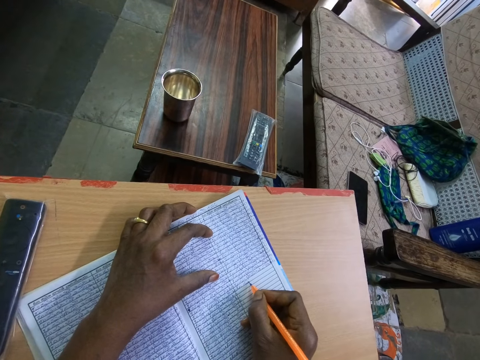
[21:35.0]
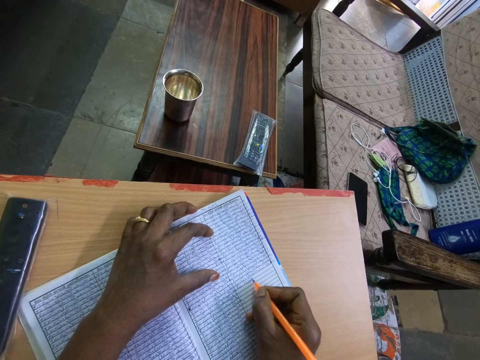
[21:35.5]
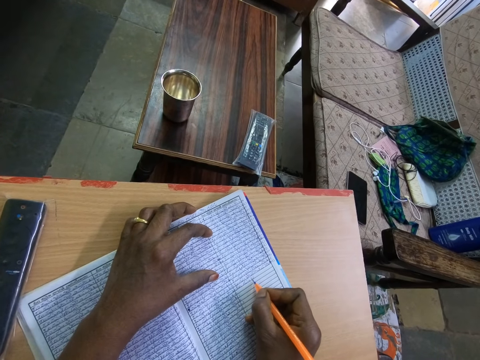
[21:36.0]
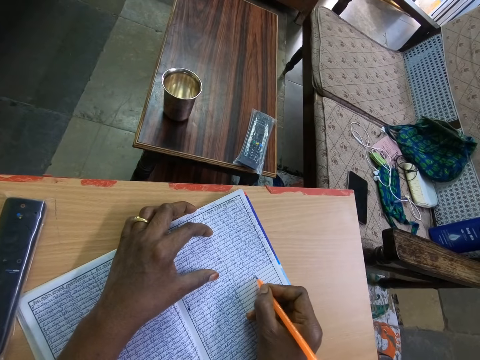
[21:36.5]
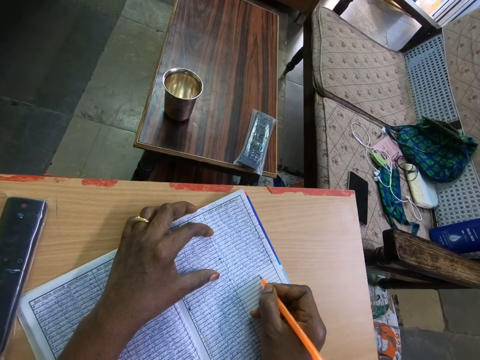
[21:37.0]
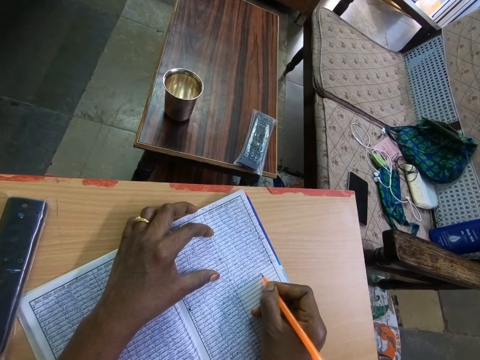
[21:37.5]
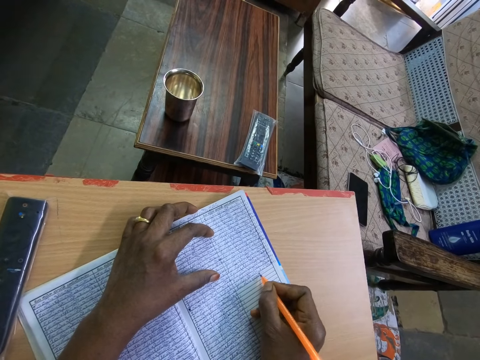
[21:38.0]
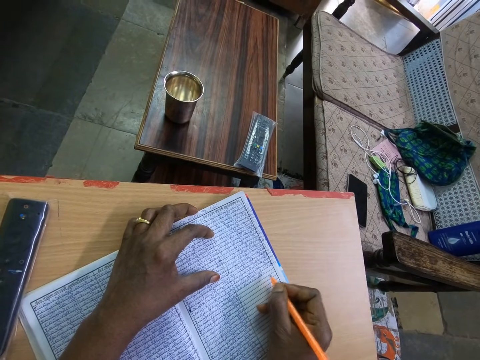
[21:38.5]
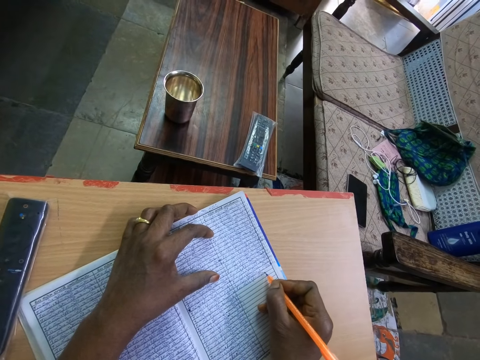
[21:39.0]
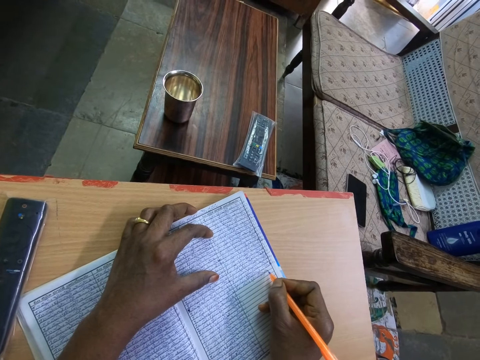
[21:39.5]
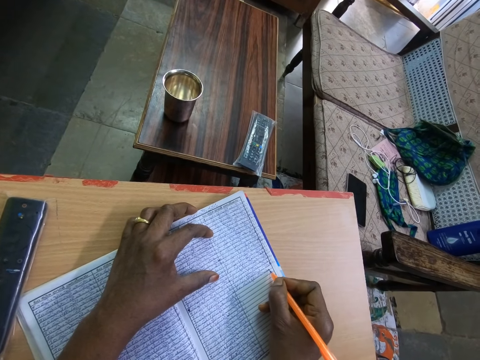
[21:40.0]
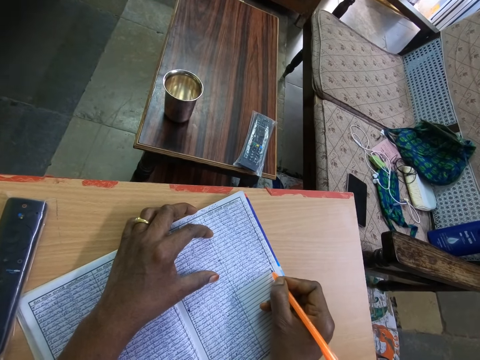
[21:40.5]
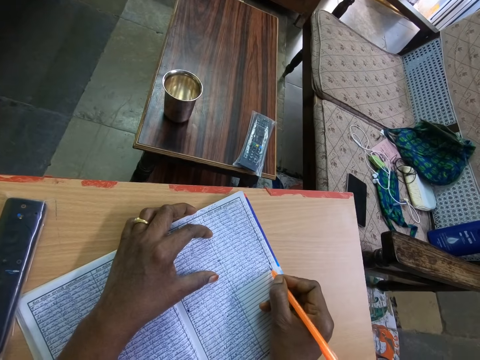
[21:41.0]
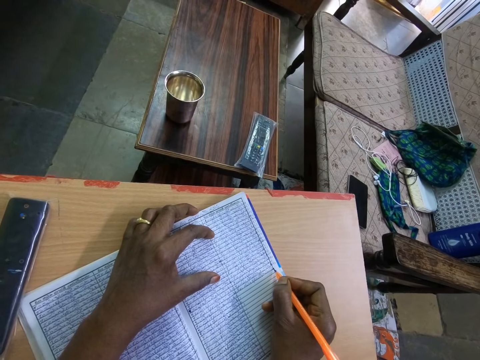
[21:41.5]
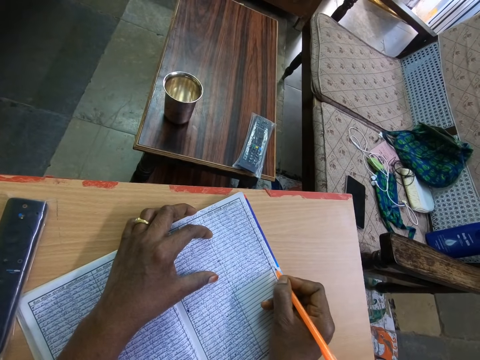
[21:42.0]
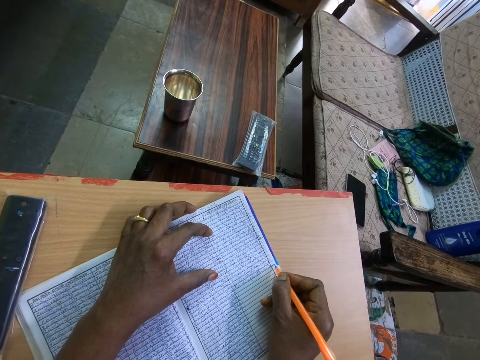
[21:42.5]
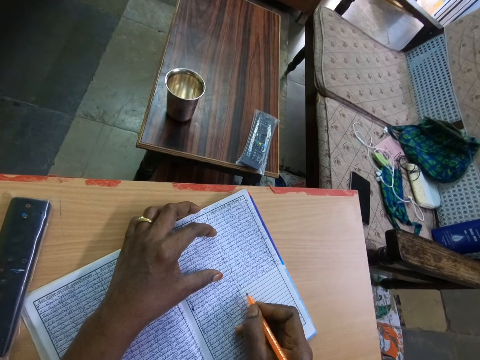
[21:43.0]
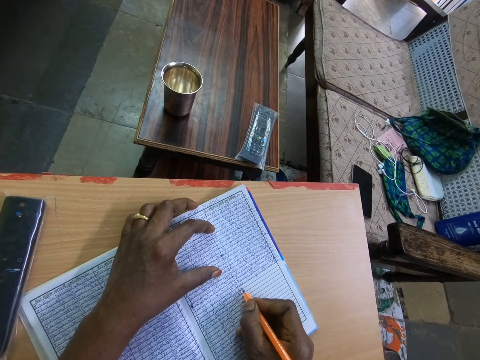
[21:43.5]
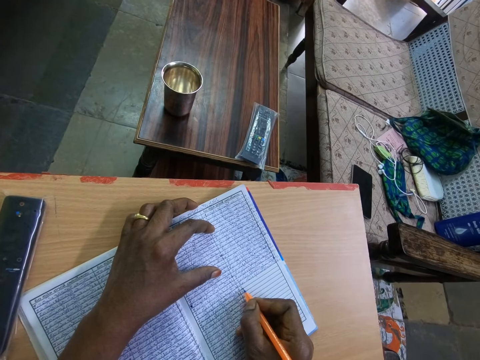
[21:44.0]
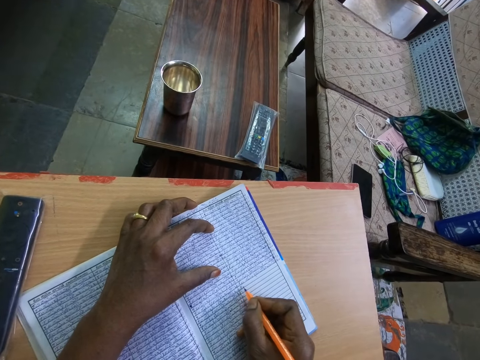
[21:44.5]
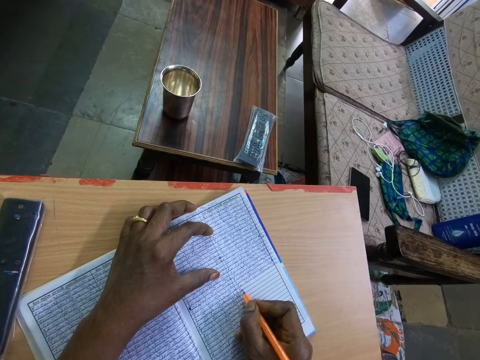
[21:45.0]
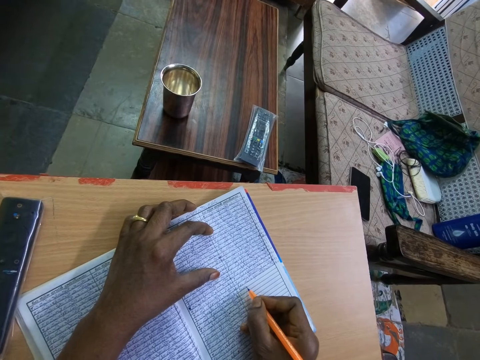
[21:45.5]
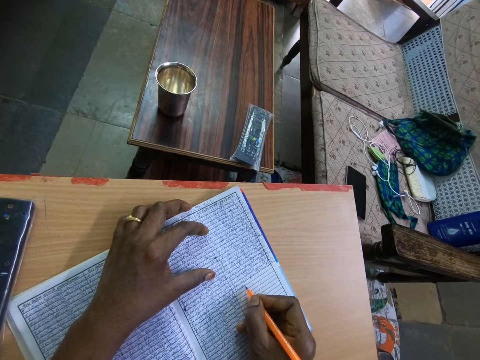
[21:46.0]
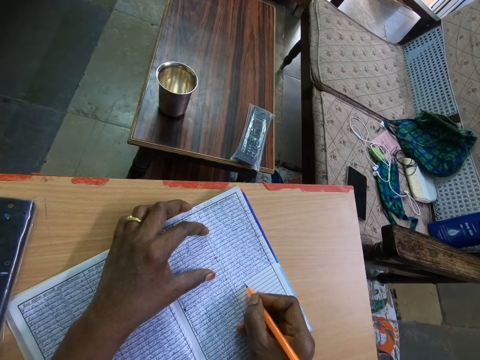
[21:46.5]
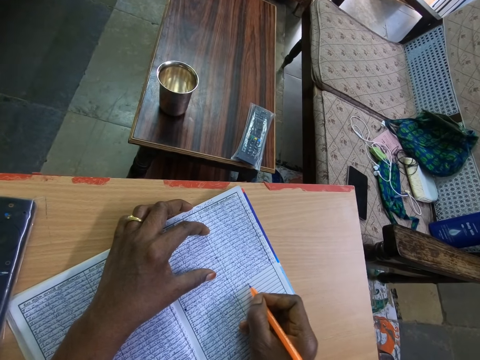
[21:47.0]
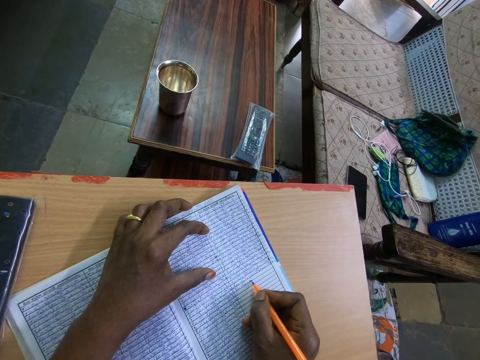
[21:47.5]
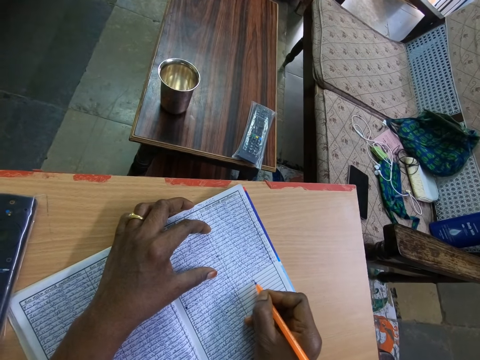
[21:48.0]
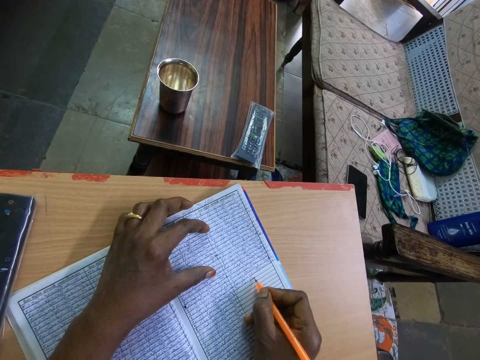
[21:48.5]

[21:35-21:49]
The camera wearer stops. They adjust a pen on a book. They write on the book with the pen.

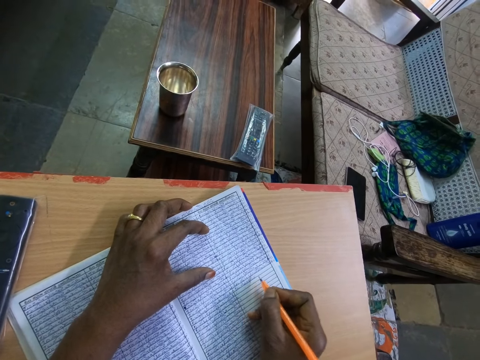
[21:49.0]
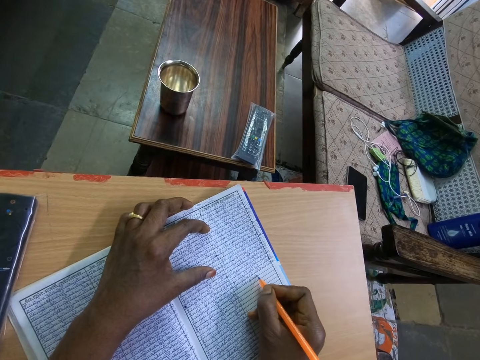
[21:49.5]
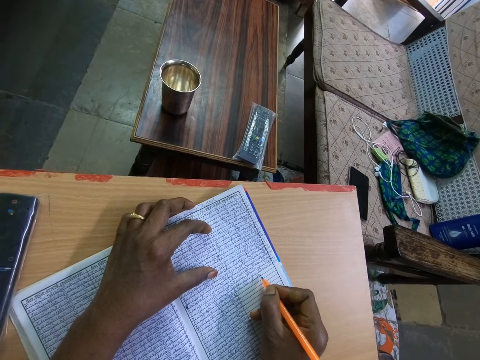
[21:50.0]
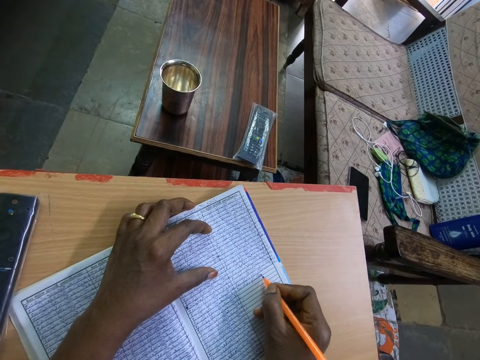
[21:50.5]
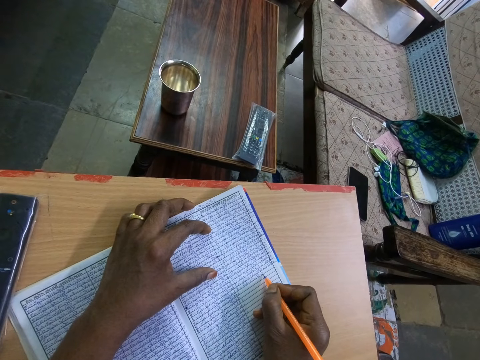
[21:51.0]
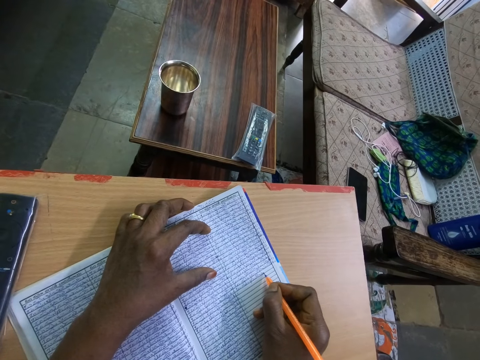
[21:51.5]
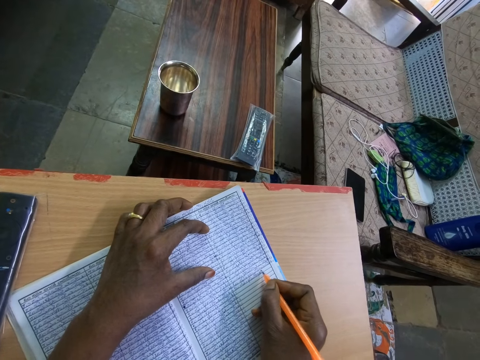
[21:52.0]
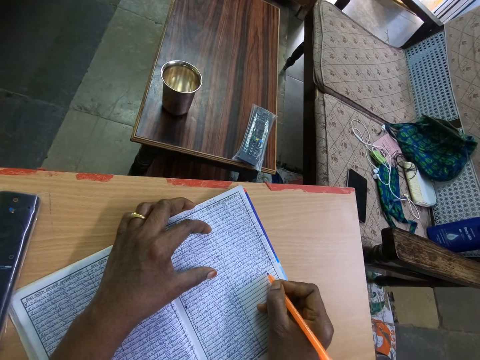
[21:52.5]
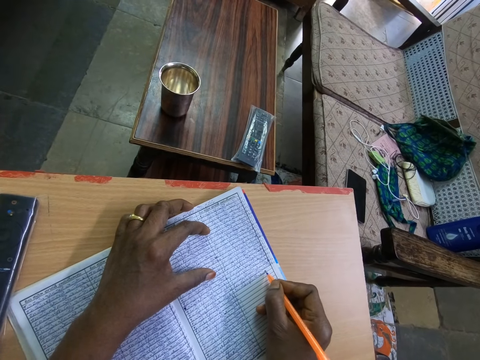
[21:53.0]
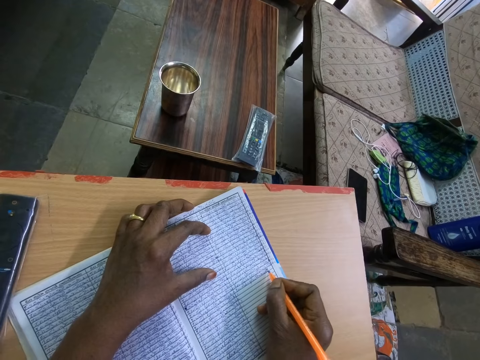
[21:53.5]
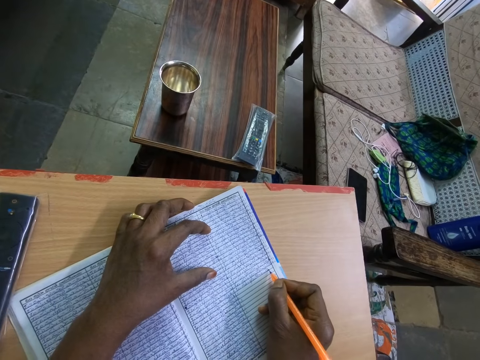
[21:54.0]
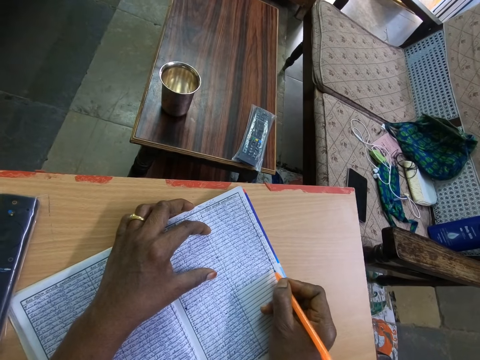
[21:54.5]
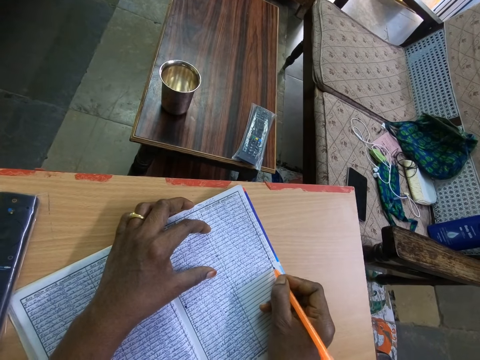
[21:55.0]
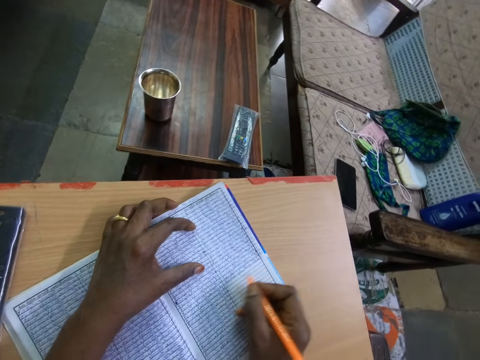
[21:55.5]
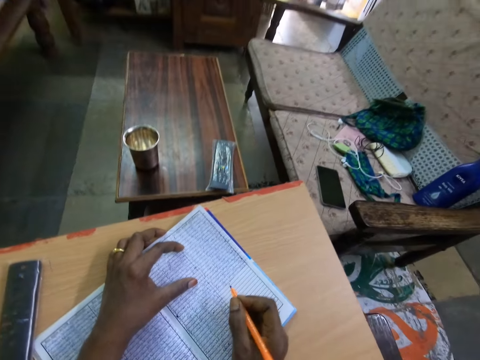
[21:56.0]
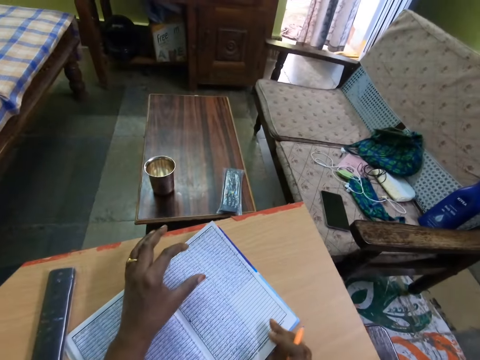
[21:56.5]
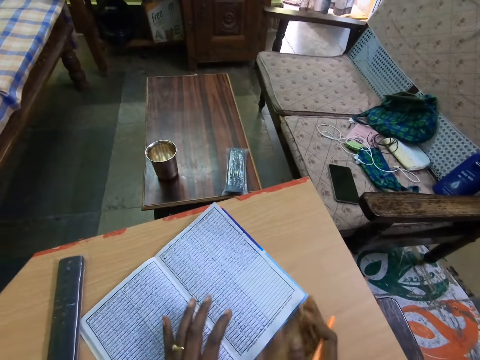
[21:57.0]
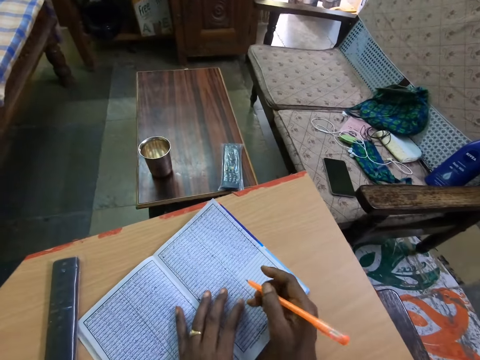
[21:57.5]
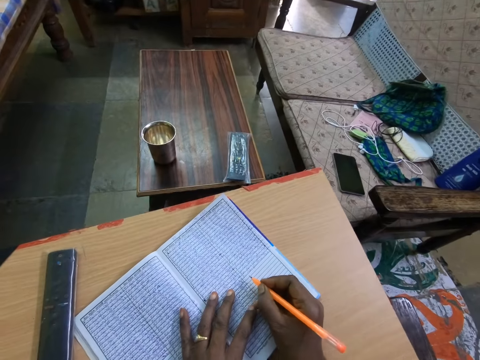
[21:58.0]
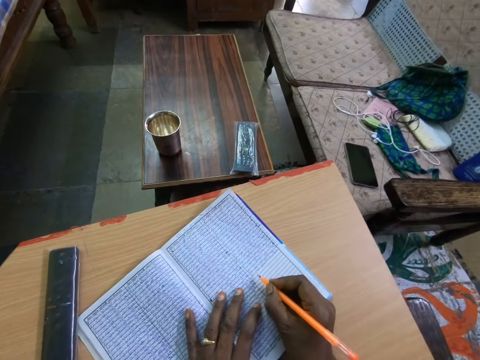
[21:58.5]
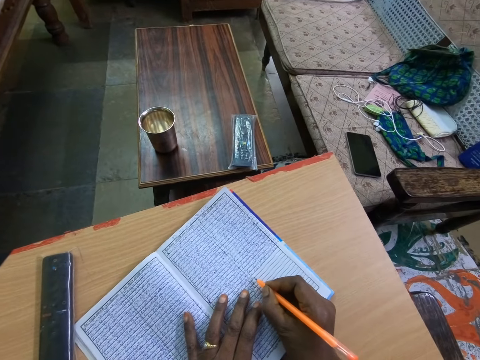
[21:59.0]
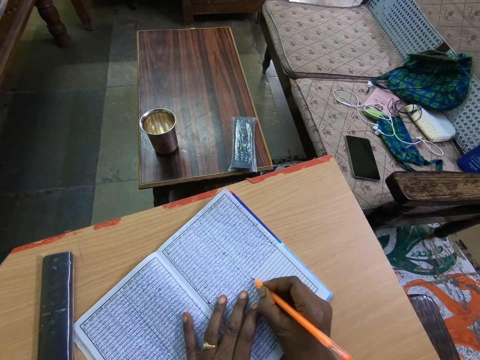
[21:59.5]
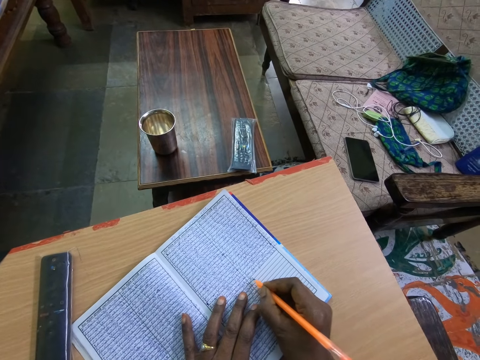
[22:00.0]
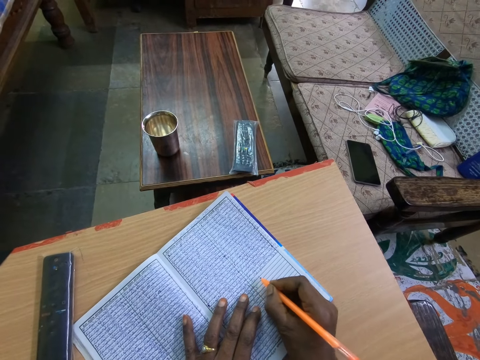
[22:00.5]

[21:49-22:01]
The camera wearer stops. He adjusts a pen on a book. He moves his head away from the book. He adjusts his left hand on the book on the table. He adjusts the pen in his hand. He leans towards the book. He writes on the book on the table with the pen in his right hand.
